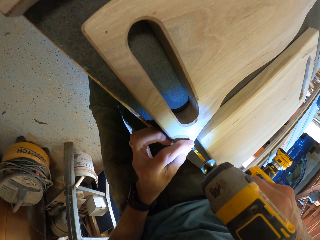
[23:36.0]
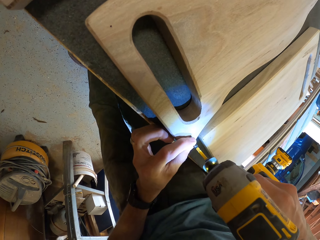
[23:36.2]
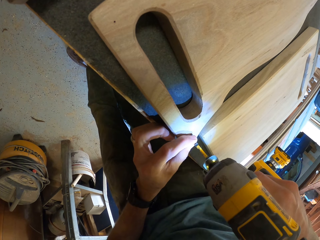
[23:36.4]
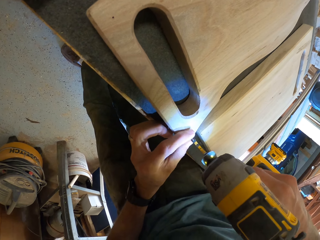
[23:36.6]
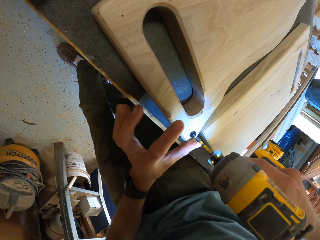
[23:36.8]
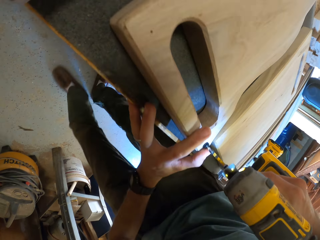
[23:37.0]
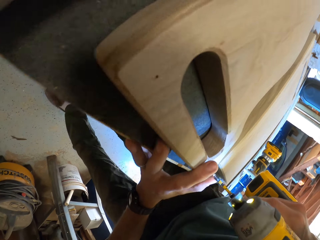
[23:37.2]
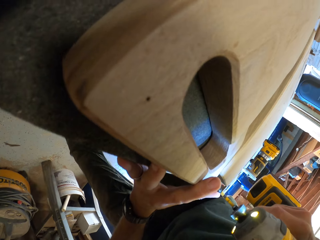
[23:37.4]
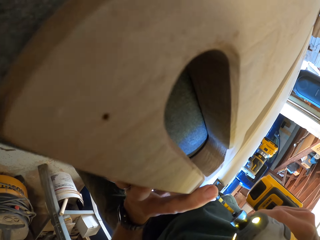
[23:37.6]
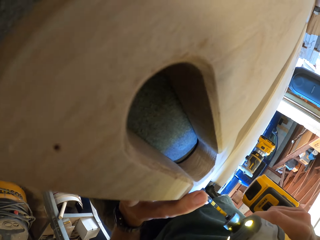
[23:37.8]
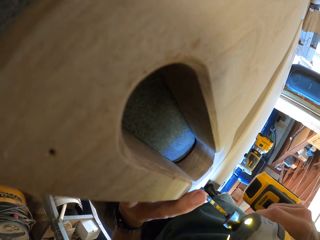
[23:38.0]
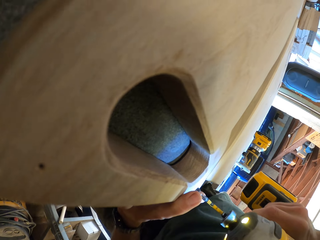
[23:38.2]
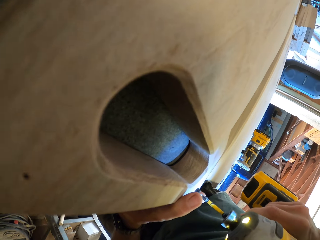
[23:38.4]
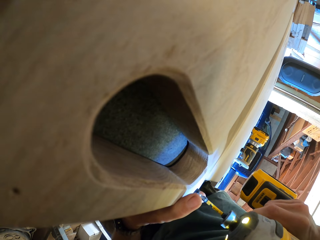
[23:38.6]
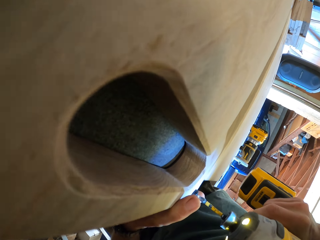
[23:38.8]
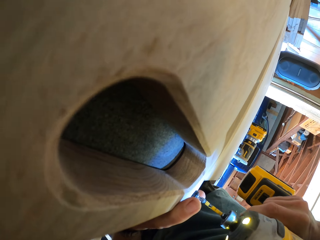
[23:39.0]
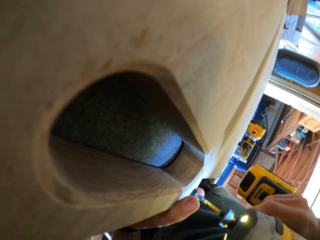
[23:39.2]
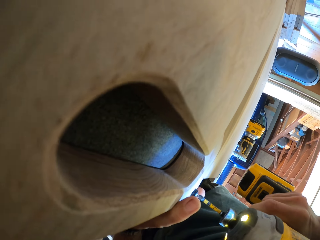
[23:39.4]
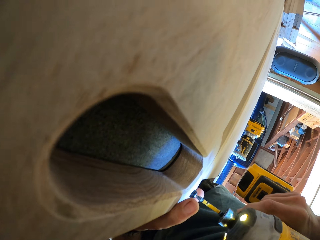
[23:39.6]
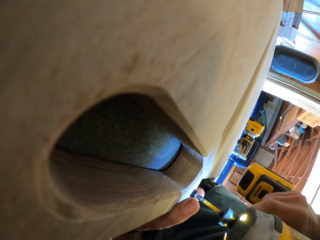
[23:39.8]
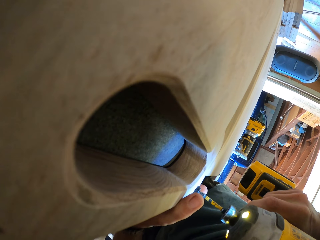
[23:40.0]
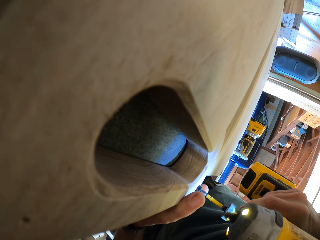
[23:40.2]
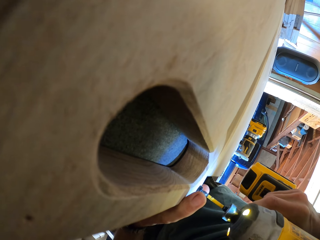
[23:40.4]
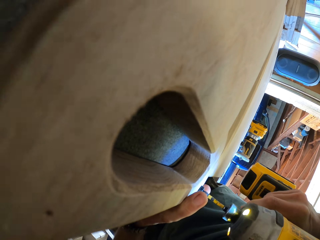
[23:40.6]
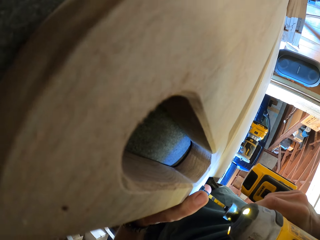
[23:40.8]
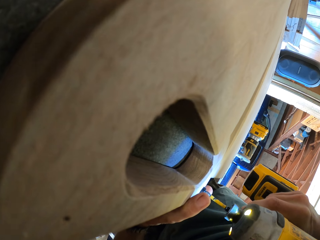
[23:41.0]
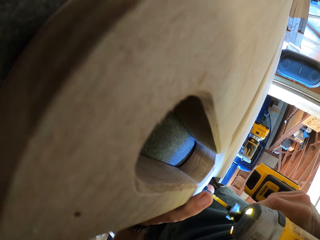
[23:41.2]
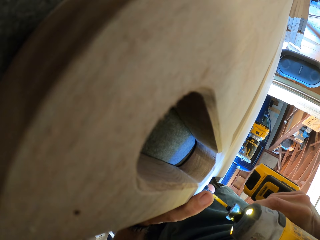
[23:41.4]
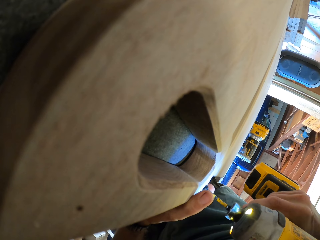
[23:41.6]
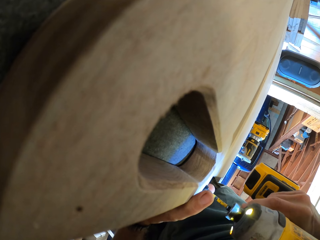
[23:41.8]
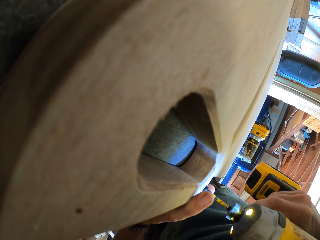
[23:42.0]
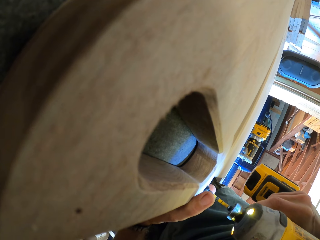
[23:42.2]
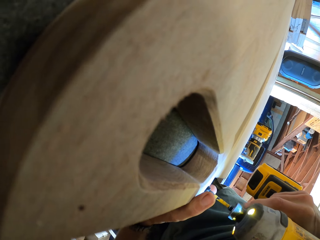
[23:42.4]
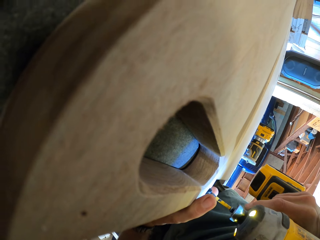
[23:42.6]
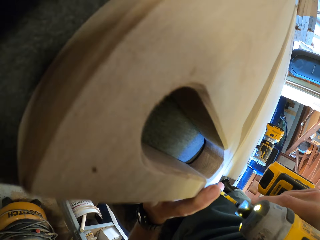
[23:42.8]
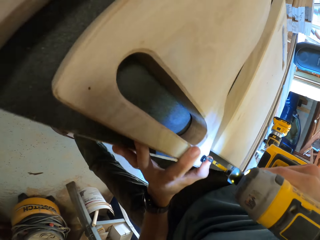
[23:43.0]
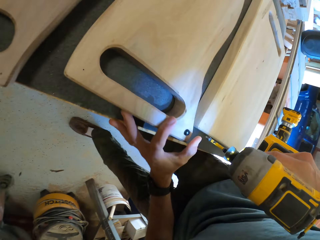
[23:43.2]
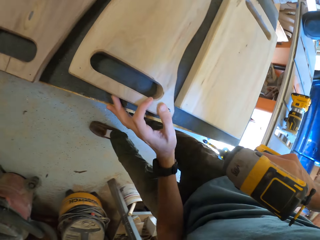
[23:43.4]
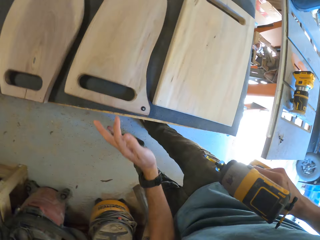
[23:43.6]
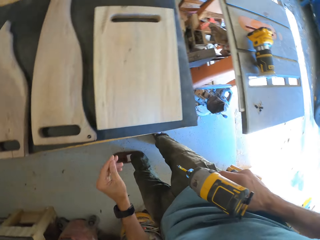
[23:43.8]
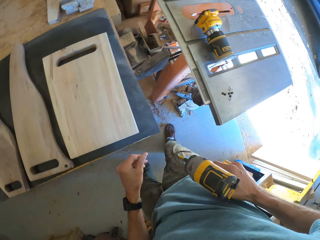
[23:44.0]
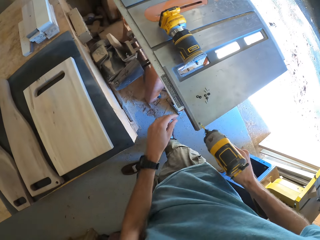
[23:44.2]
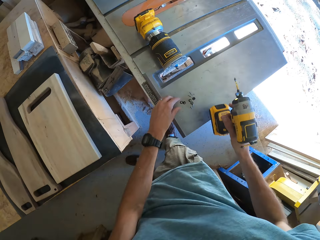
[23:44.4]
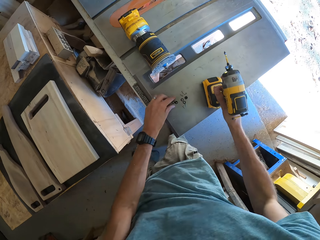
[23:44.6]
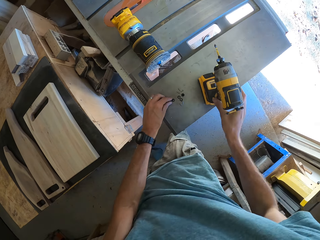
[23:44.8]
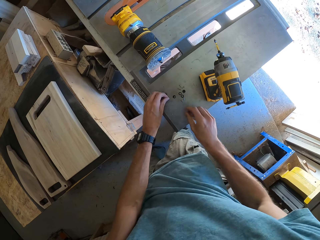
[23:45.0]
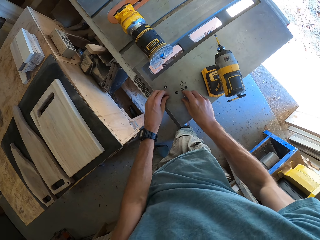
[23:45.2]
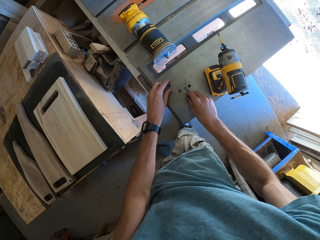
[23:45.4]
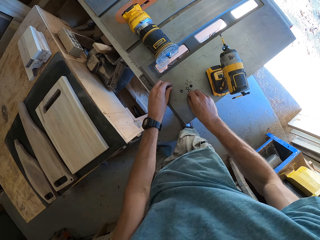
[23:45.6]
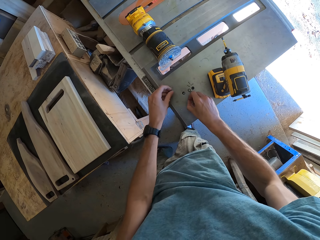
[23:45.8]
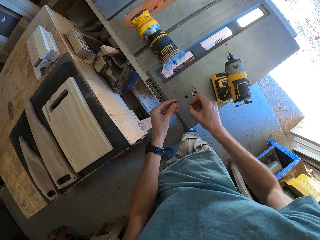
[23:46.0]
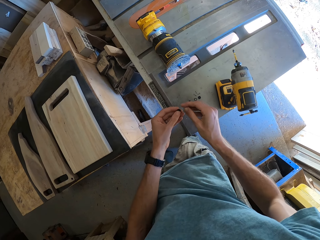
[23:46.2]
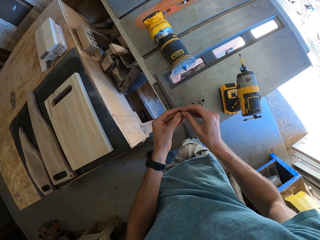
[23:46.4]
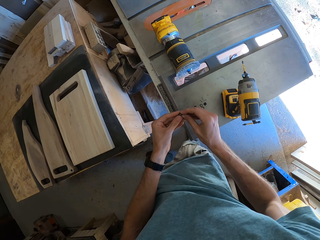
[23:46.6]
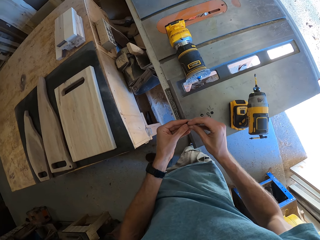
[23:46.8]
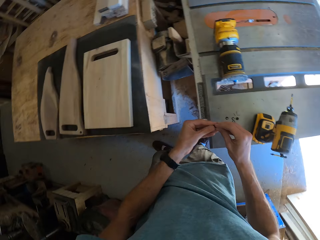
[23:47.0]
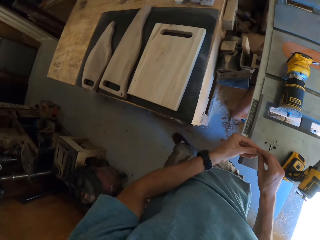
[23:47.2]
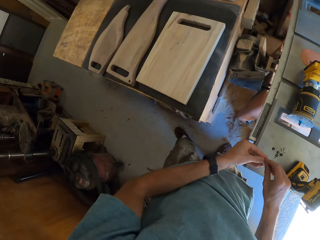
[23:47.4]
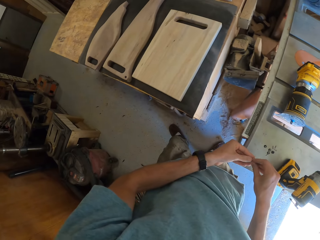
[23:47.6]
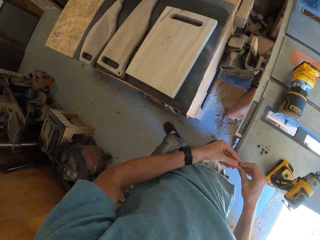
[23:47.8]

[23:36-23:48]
The camera wearer fastens a screw into the second piece of wood with the hand drill in his right hand. He drops the hand drill on the table saw with his right hand. He picks up another screw from the table saw with his right hand. He picks up a washer from the table saw with his left hand.

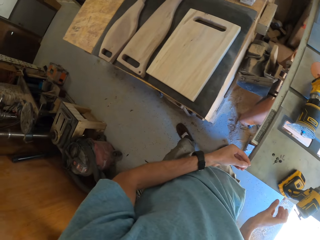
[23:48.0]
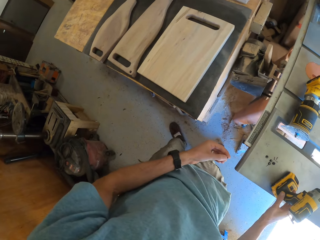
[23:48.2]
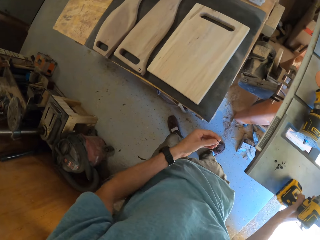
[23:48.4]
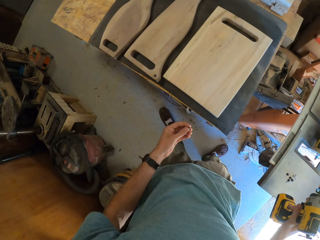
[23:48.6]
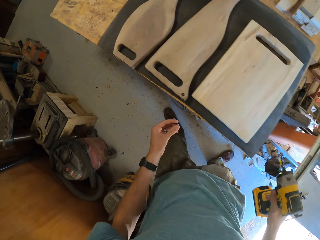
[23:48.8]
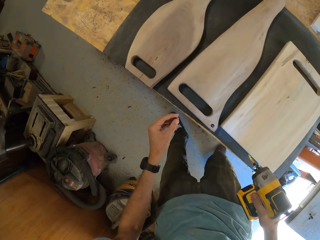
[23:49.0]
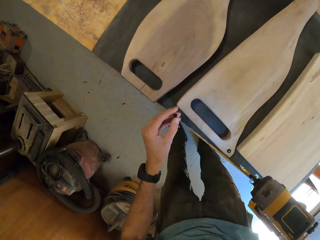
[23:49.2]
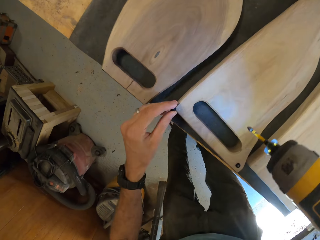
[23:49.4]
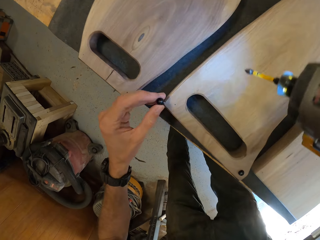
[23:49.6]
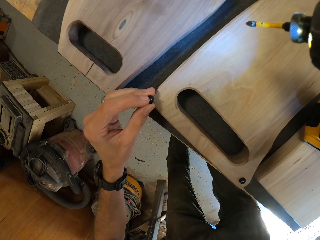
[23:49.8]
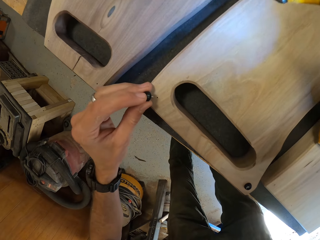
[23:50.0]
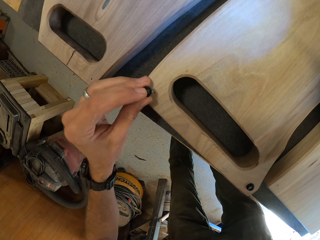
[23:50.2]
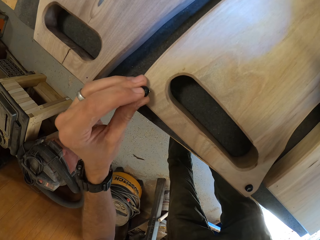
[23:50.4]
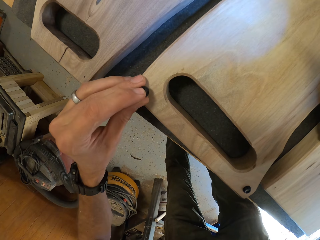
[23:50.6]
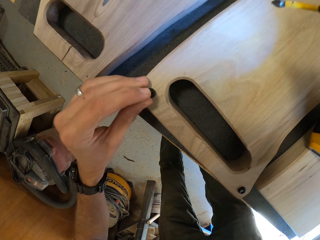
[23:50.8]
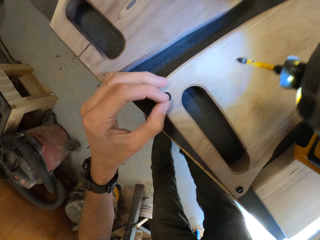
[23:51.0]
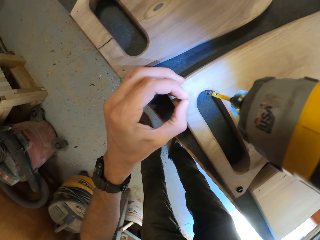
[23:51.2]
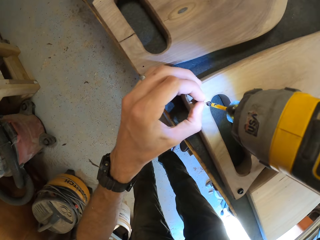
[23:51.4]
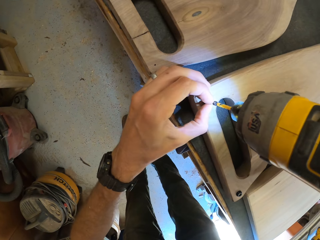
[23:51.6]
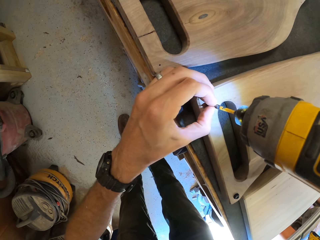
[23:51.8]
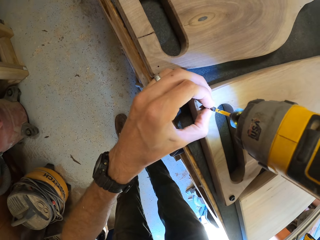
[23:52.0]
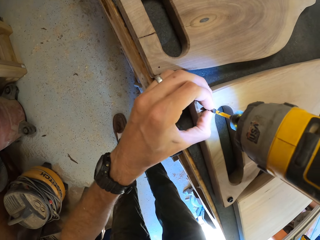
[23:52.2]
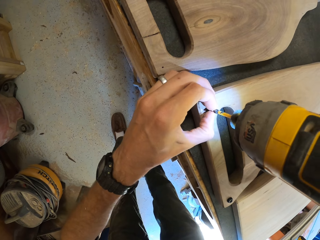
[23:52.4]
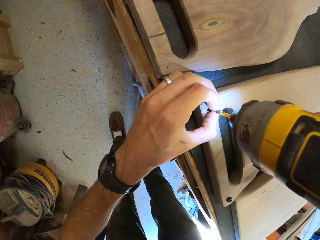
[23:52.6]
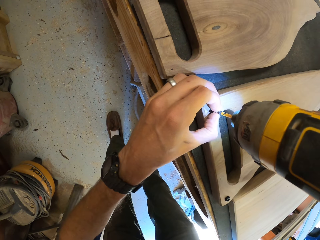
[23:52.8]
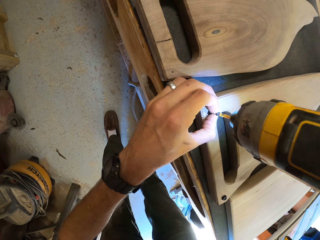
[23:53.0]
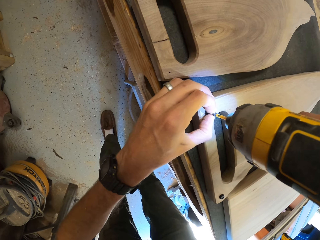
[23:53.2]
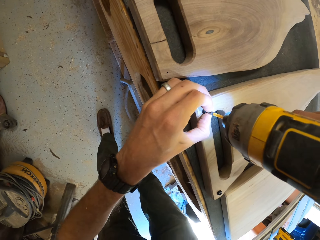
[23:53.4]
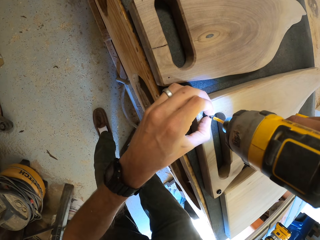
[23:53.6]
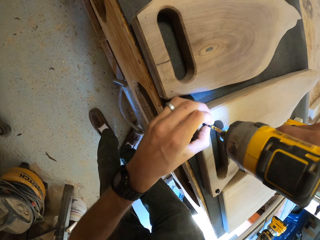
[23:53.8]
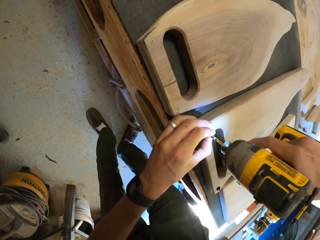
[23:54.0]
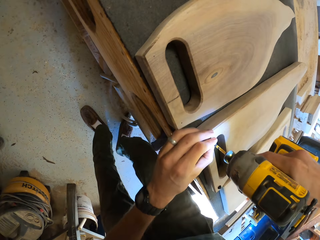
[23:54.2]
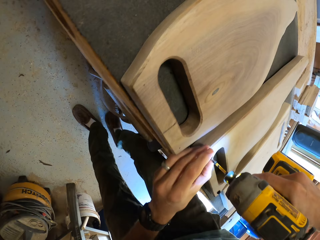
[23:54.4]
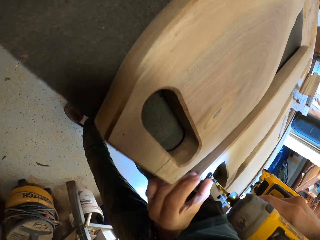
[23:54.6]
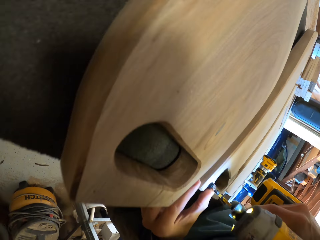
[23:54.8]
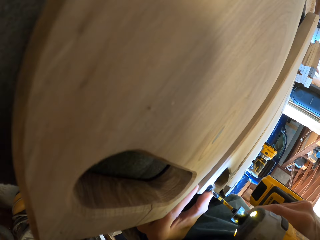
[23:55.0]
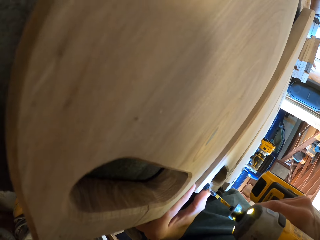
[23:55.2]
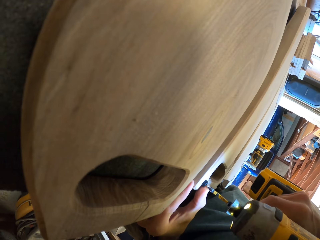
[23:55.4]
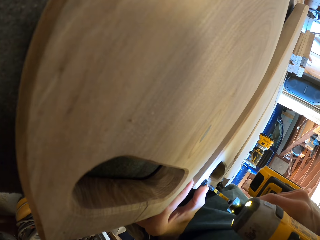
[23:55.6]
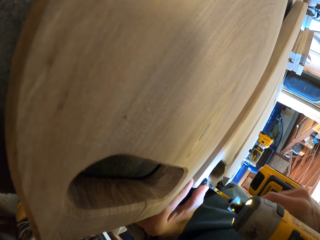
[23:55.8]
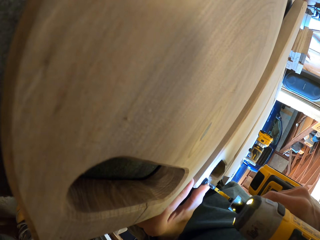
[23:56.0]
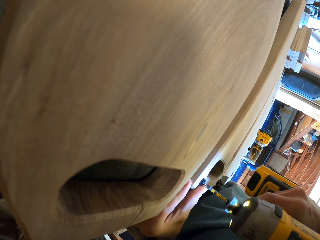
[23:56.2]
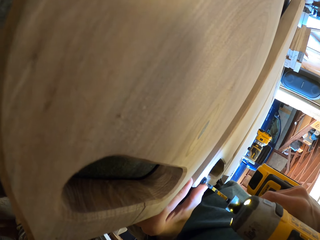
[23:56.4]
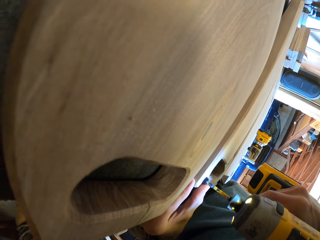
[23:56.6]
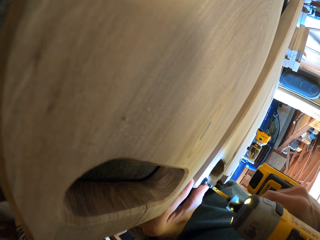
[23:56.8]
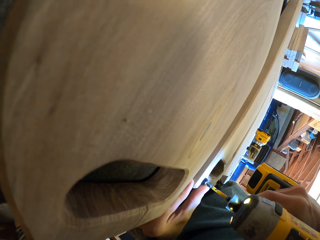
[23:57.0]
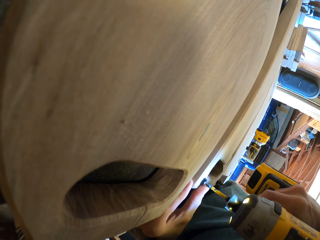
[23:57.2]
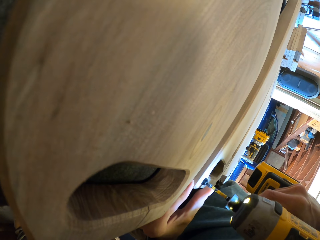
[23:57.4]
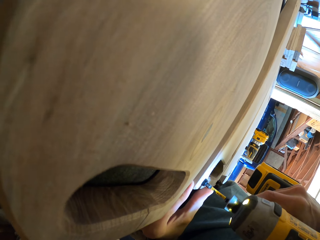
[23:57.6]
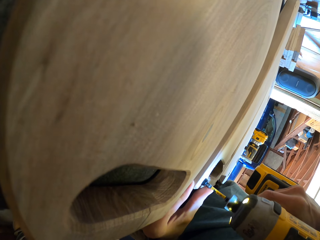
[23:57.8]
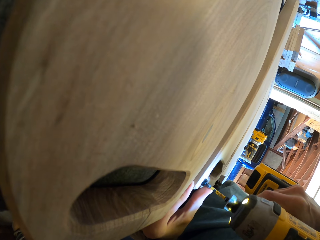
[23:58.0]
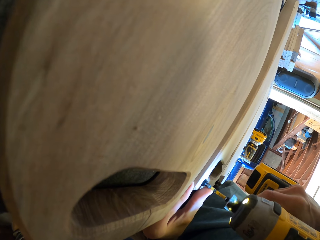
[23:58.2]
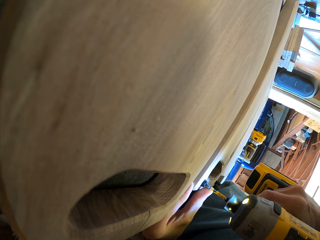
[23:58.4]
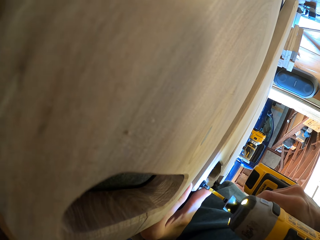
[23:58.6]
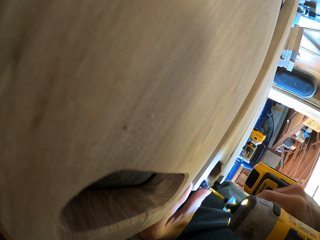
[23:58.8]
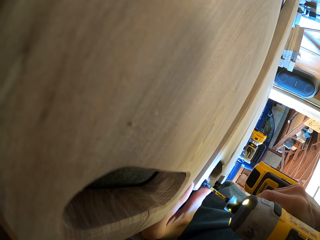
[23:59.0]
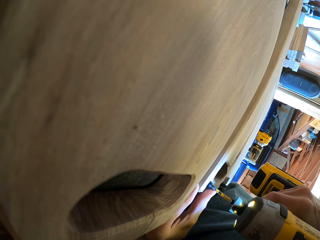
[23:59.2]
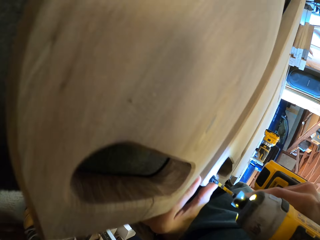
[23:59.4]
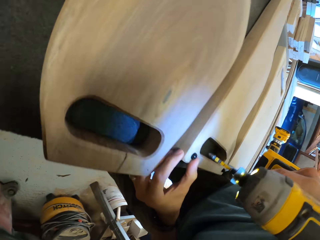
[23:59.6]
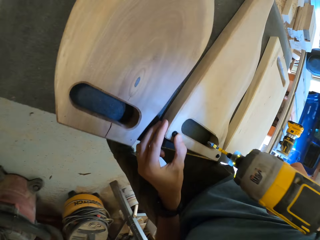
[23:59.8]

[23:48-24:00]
The camera wearer transfers the screw in his right hand to his left hand. He grabs the hand drill from the table saw with his right hand. He places it in a board. He holds the screw and washer on the second piece of wood with his left hand. He fastens the screw and washer into the second piece of wood with the hand drill in his right hand.
